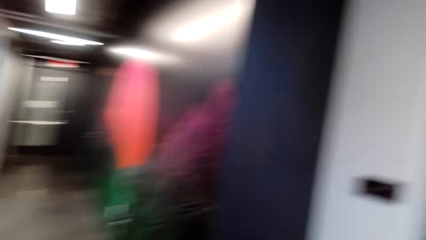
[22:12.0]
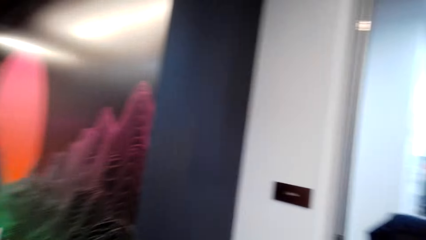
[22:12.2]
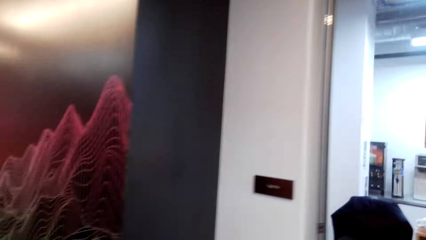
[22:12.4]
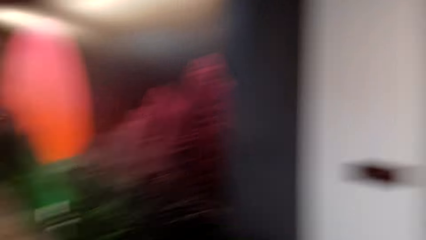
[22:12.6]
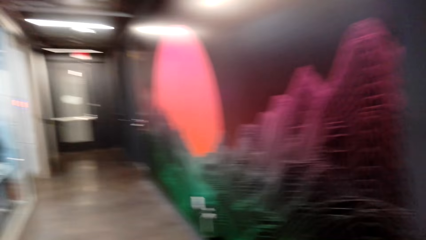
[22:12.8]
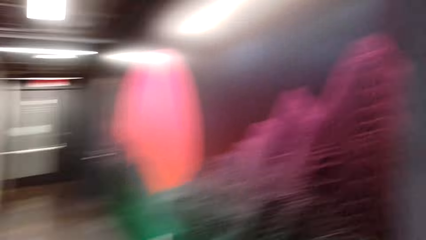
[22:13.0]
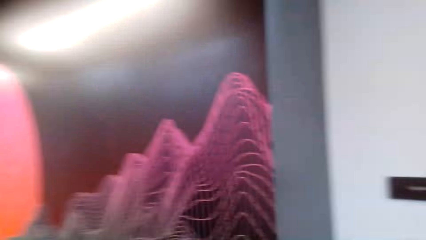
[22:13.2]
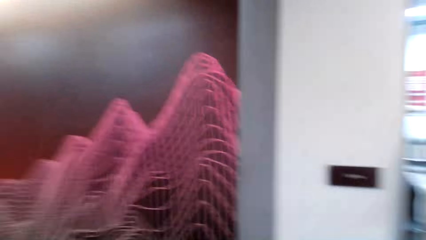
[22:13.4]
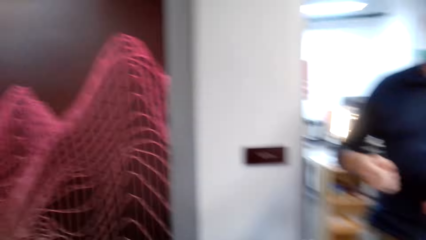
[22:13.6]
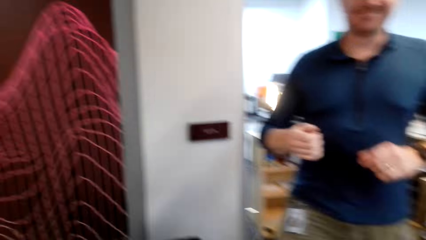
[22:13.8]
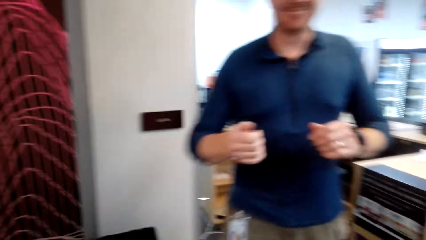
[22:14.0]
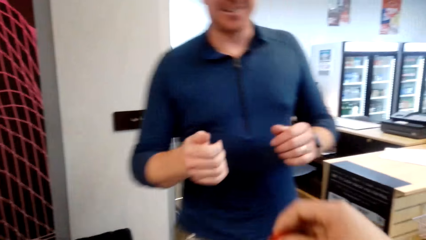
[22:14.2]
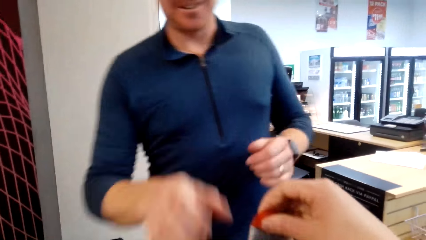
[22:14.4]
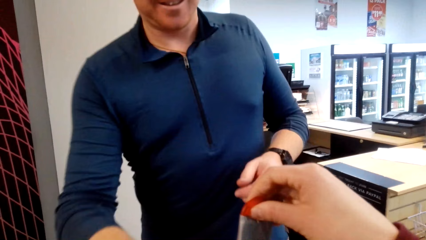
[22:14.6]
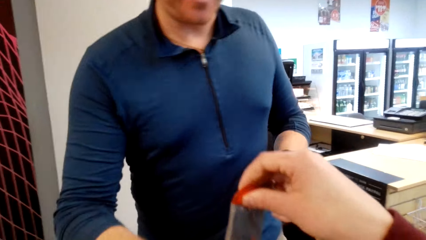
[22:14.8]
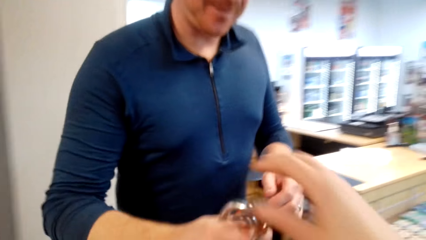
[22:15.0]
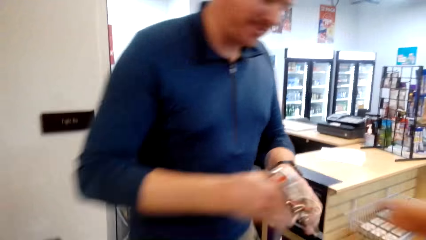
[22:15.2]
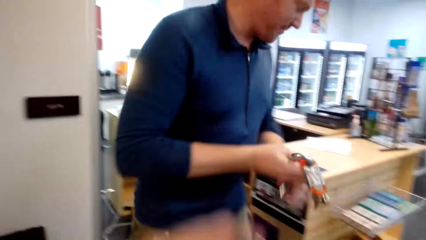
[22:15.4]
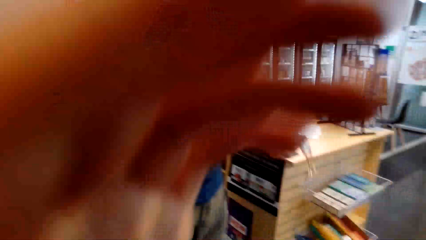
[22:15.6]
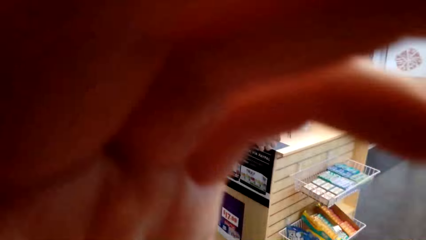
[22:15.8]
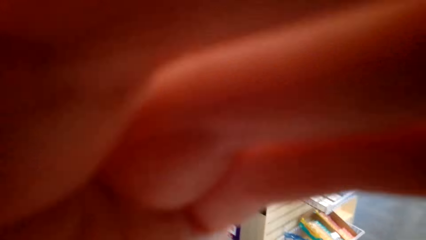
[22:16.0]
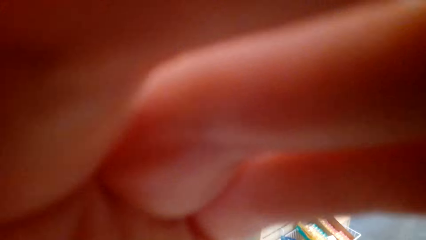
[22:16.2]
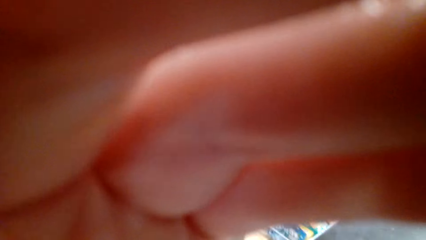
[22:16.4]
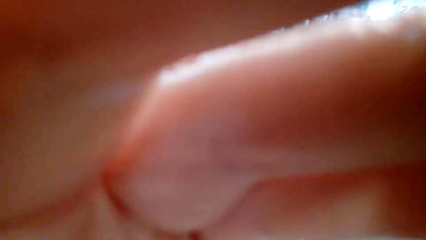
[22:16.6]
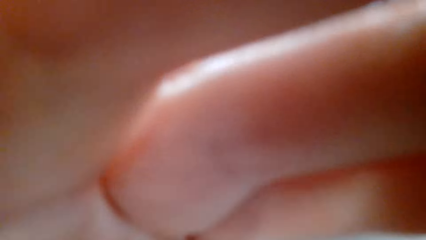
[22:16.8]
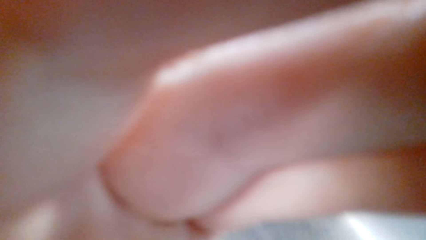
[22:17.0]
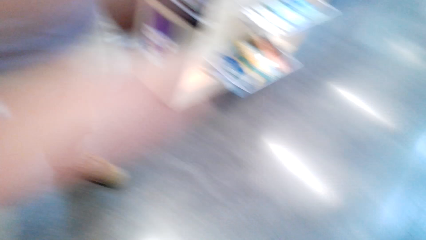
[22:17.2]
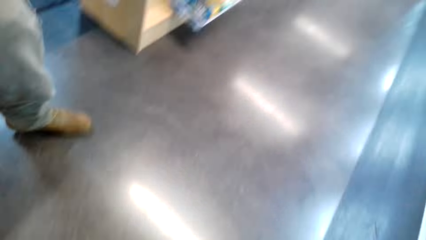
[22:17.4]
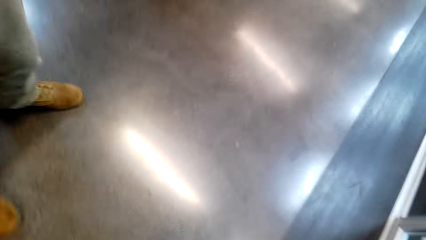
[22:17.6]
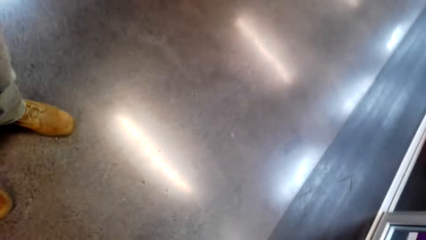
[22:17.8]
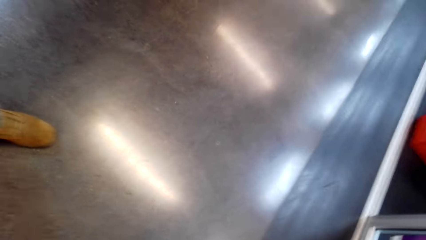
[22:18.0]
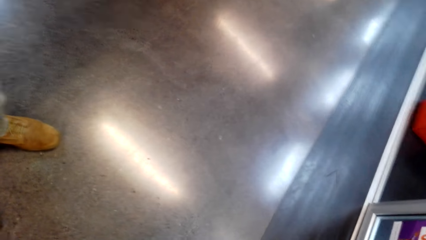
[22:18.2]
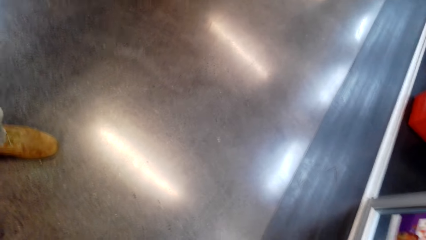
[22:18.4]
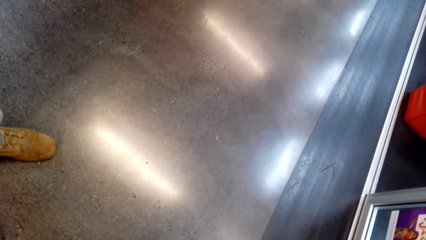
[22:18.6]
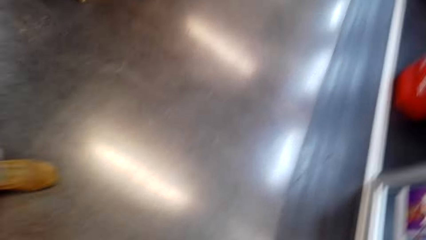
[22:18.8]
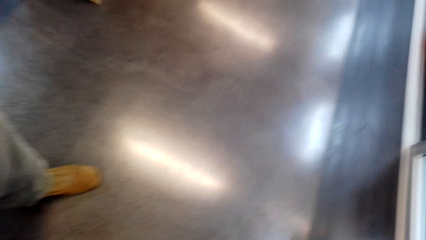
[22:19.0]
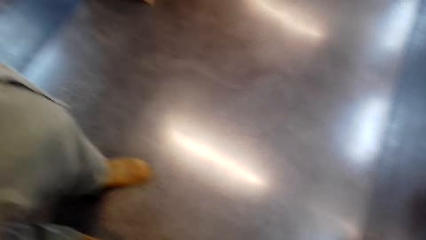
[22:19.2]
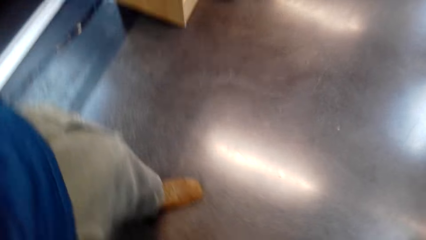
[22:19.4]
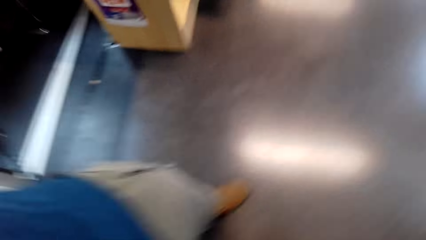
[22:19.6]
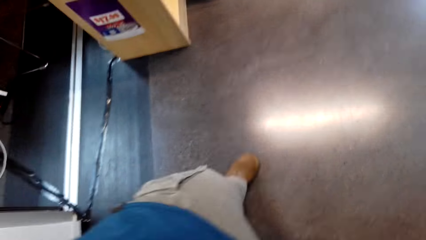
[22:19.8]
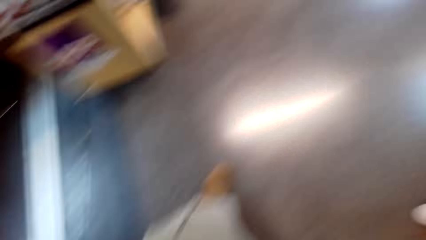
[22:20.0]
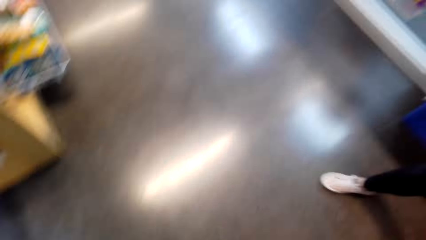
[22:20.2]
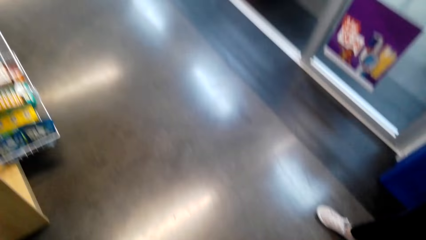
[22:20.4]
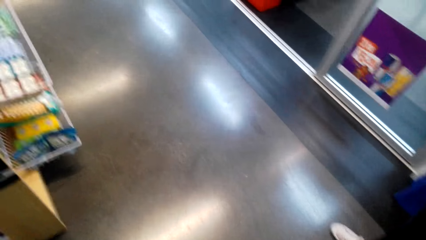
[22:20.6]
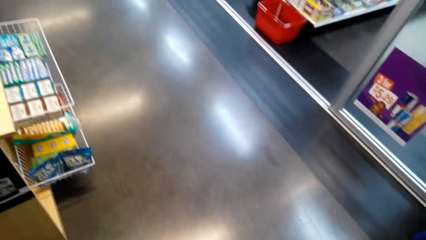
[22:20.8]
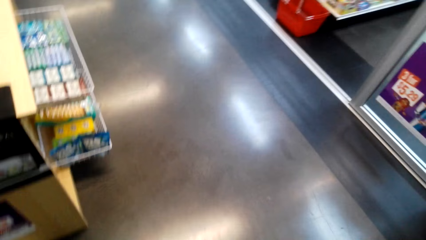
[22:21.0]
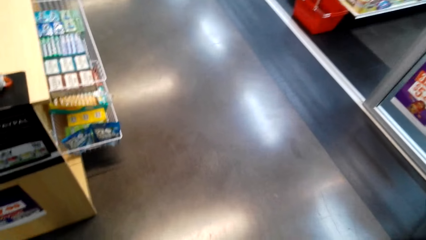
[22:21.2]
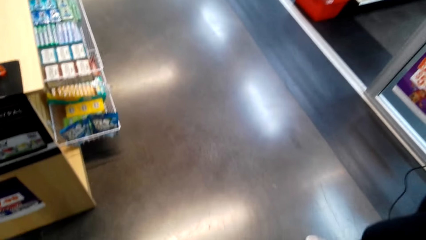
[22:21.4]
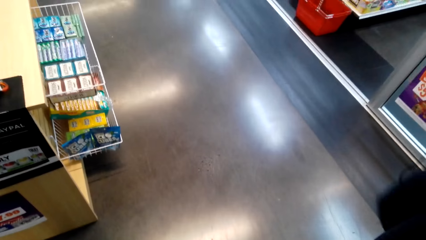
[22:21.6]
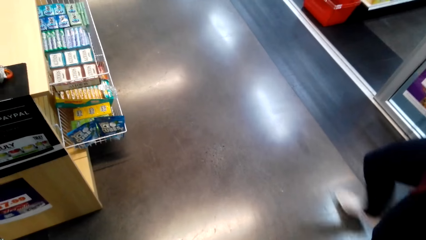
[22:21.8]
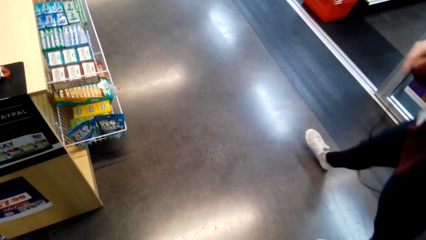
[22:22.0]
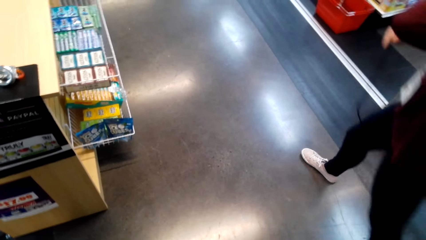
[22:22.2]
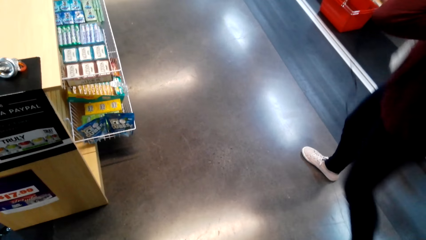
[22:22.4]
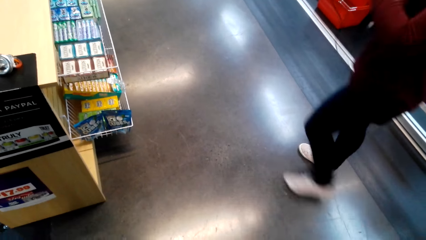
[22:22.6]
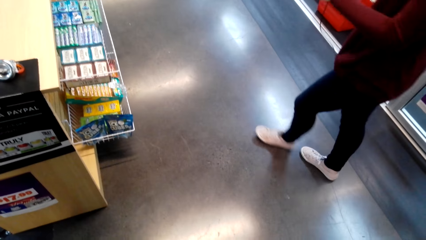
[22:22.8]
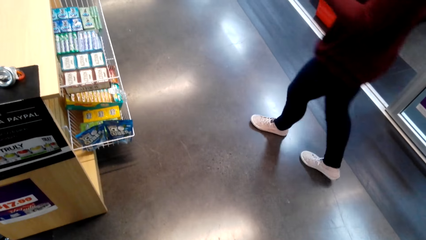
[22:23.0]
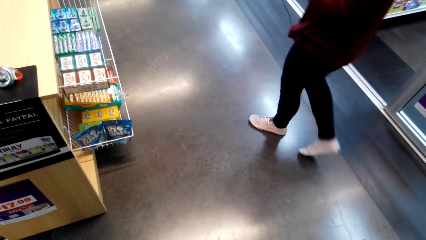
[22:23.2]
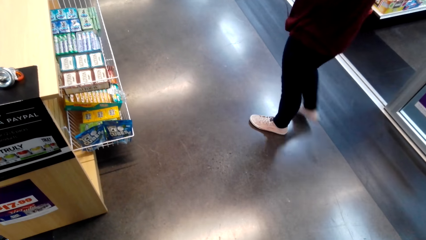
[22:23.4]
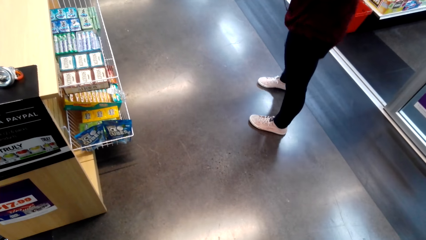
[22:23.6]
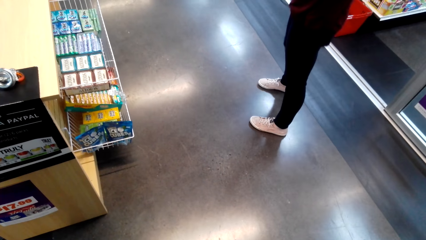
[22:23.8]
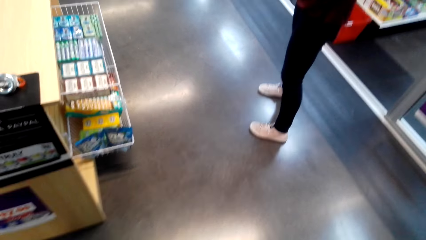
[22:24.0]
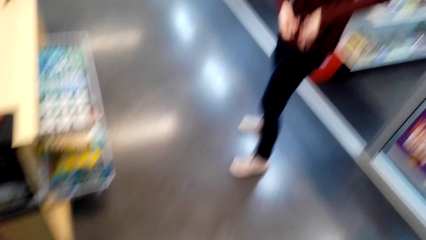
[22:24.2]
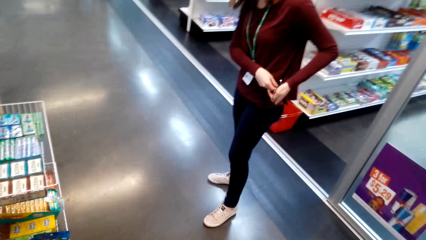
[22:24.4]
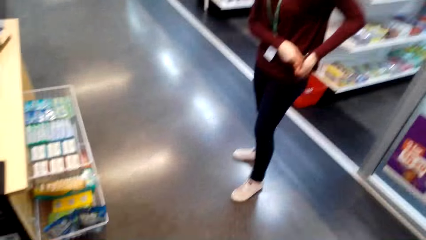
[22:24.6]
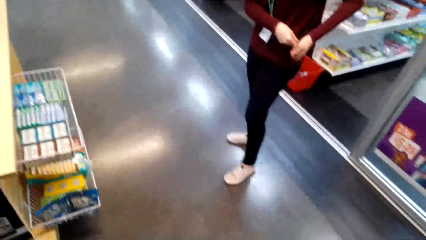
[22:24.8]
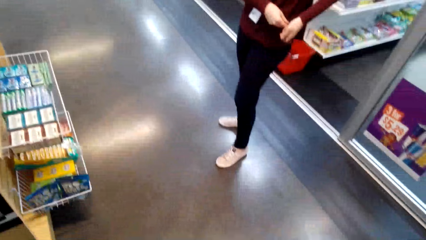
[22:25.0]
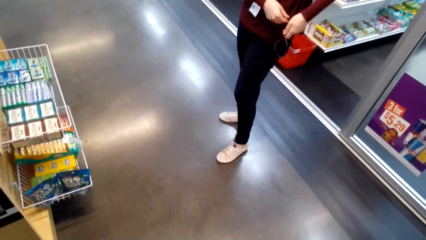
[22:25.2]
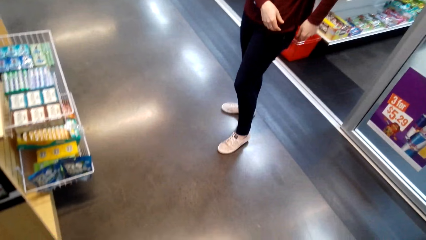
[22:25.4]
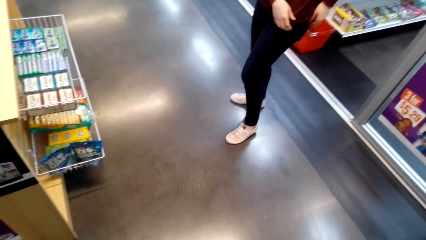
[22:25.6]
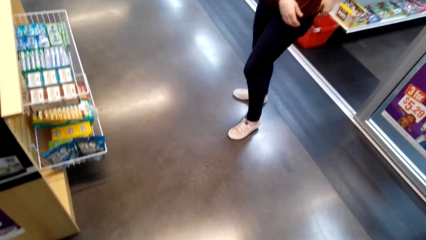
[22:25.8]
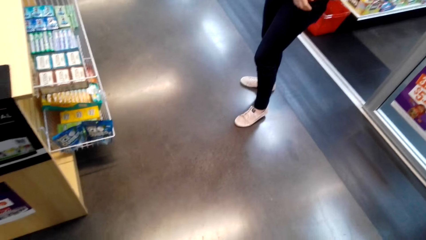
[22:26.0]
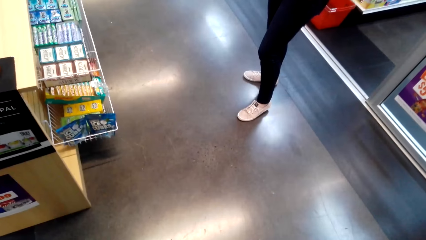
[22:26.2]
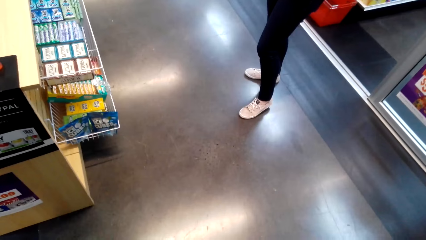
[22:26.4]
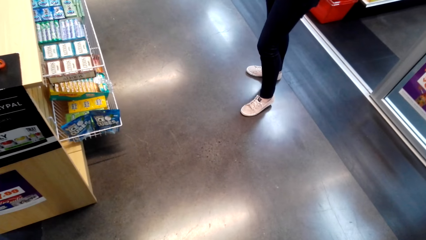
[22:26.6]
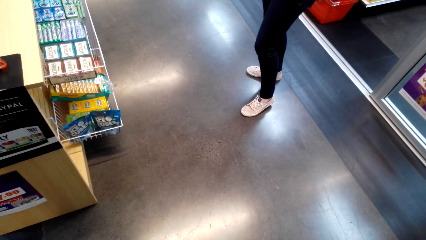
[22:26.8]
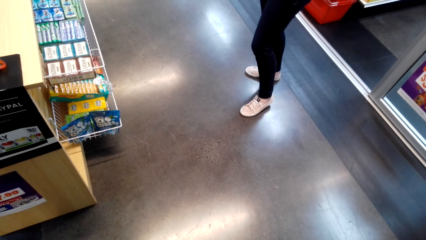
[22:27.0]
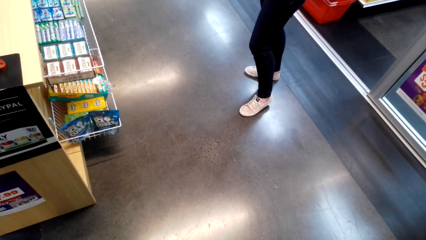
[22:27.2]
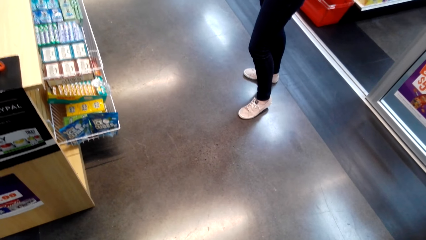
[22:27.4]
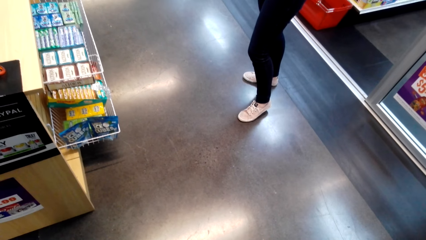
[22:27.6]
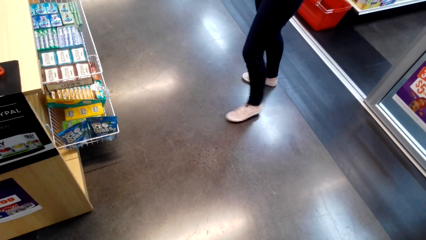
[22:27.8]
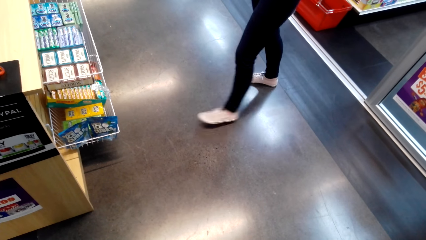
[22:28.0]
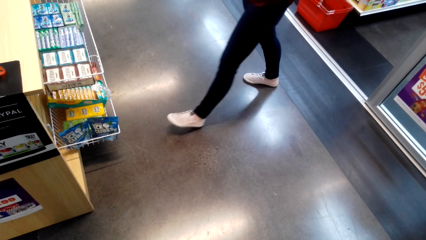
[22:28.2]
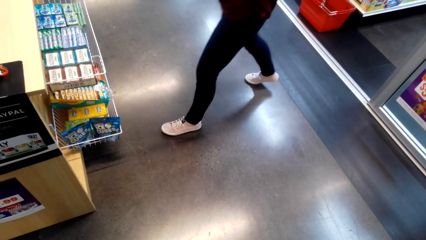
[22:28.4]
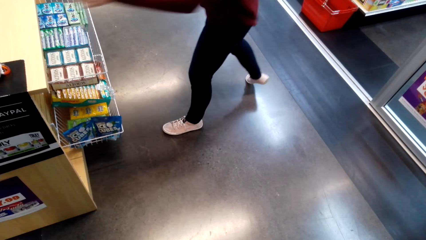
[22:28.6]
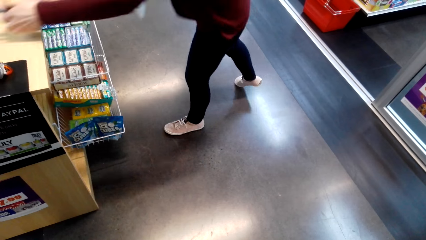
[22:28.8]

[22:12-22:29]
The camera wearer converses with a cashier and hands over keys to the cashier. They adjust the camera. They gaze on the floor. They talk to a woman.
